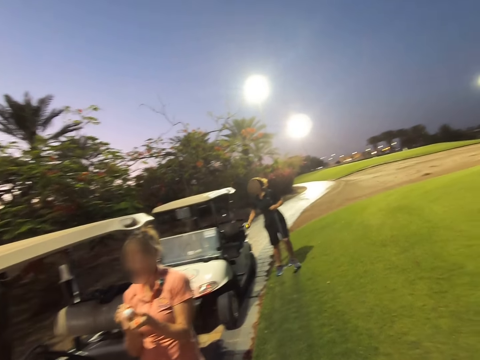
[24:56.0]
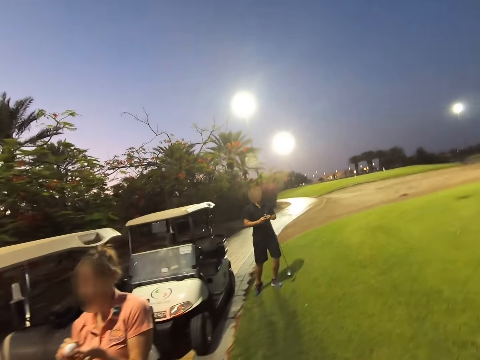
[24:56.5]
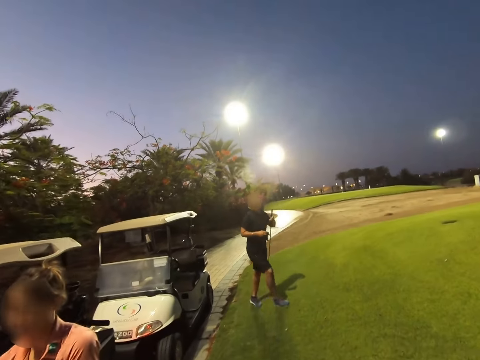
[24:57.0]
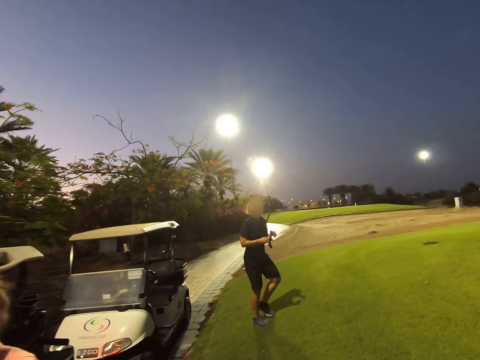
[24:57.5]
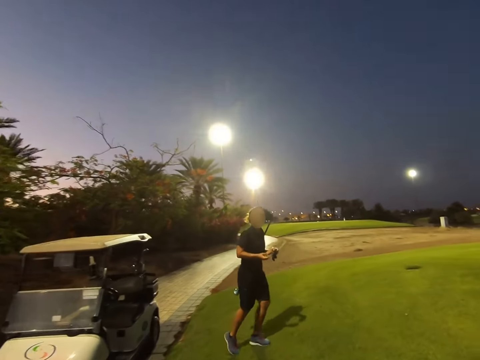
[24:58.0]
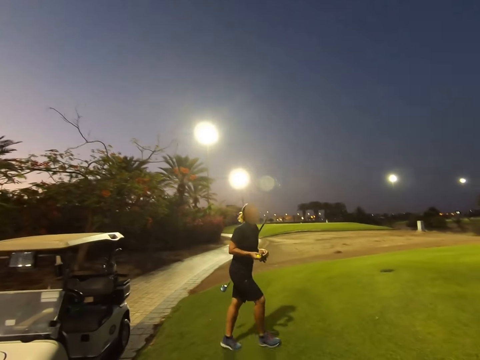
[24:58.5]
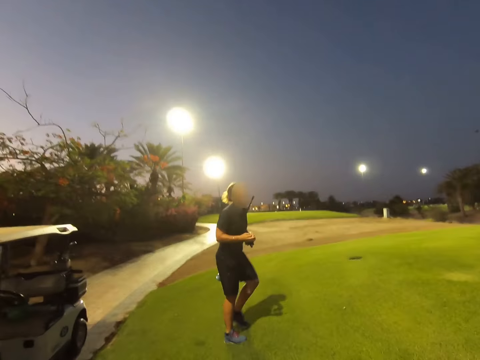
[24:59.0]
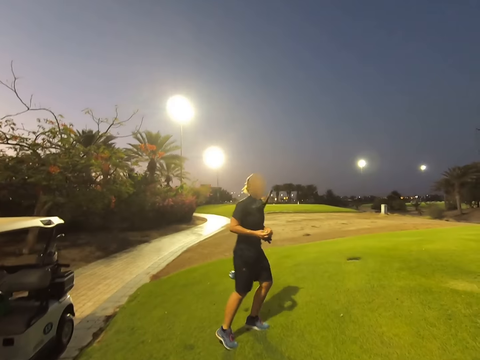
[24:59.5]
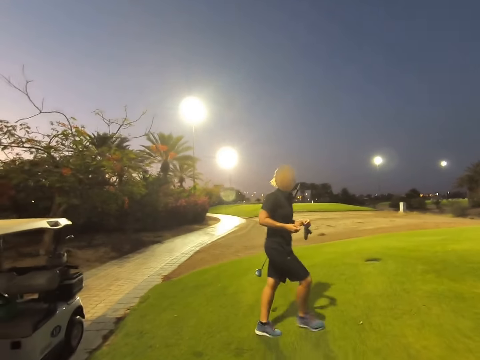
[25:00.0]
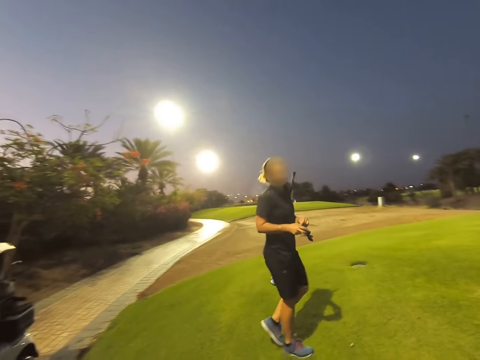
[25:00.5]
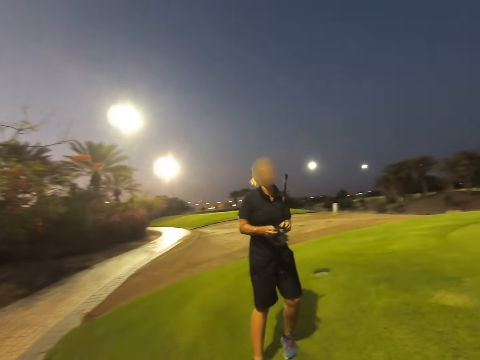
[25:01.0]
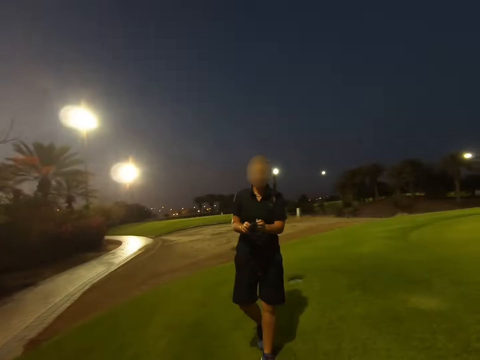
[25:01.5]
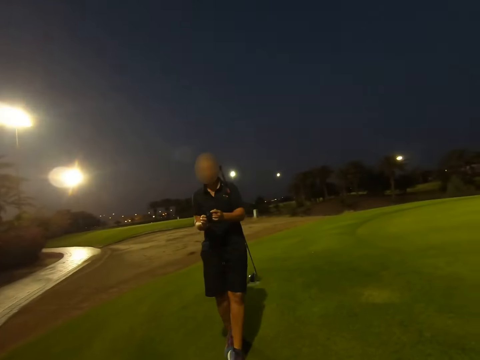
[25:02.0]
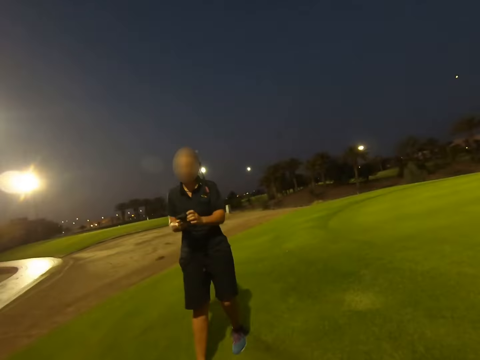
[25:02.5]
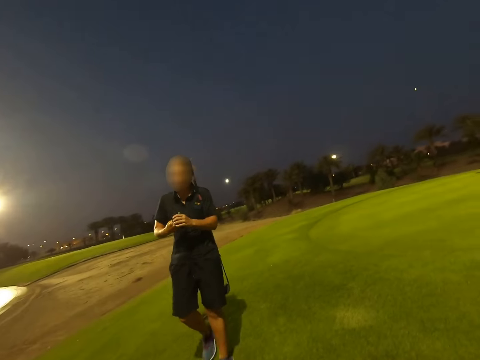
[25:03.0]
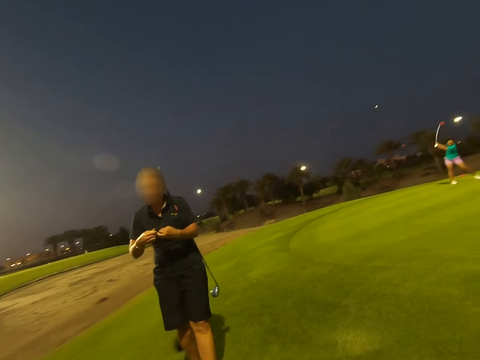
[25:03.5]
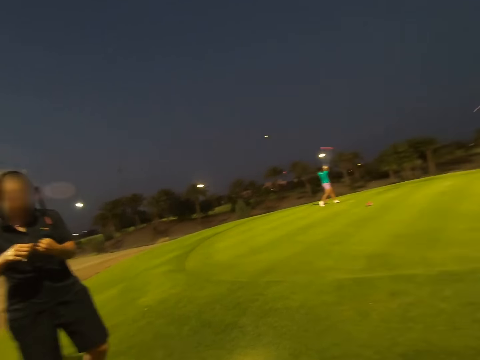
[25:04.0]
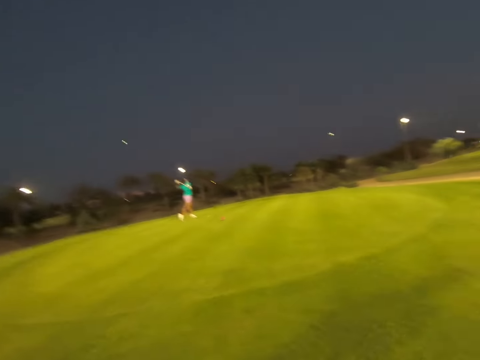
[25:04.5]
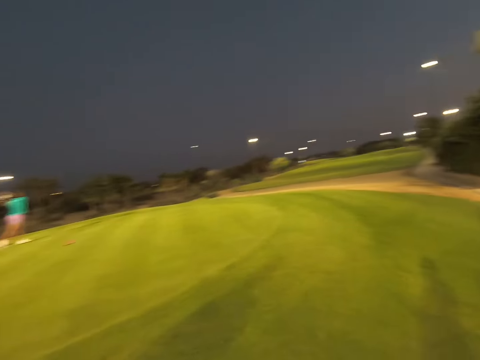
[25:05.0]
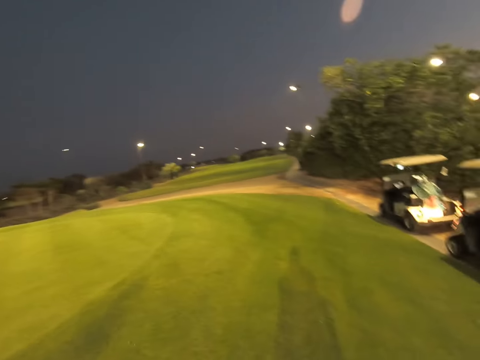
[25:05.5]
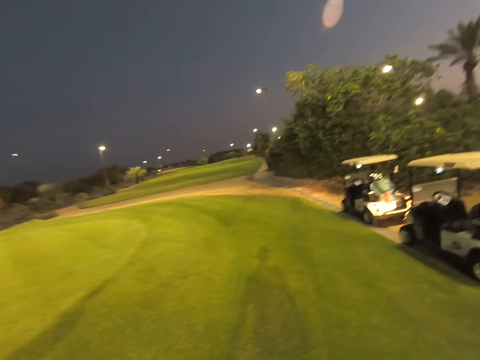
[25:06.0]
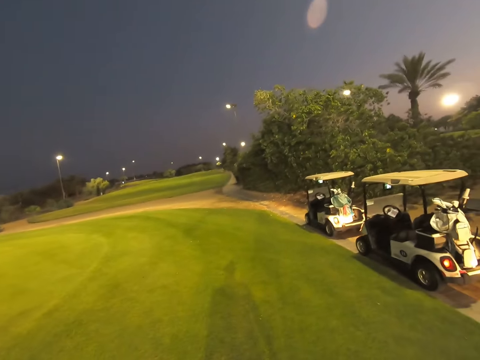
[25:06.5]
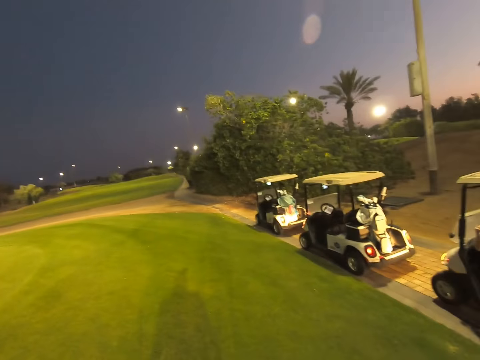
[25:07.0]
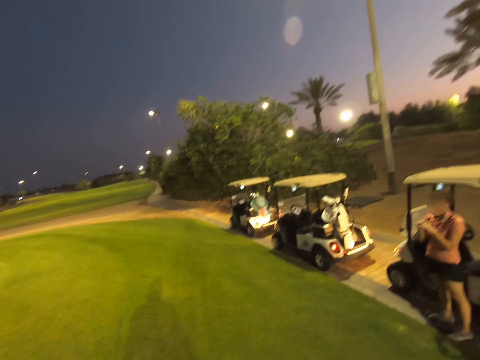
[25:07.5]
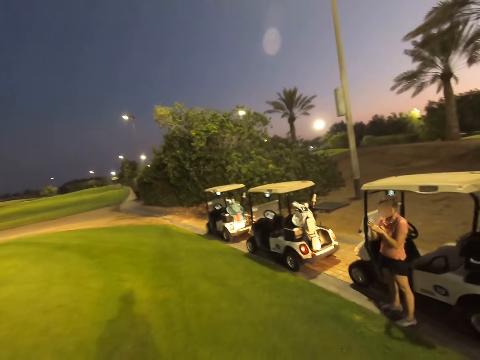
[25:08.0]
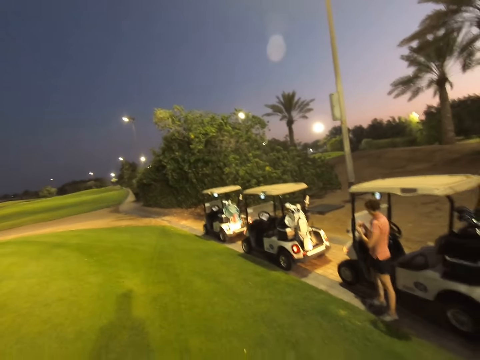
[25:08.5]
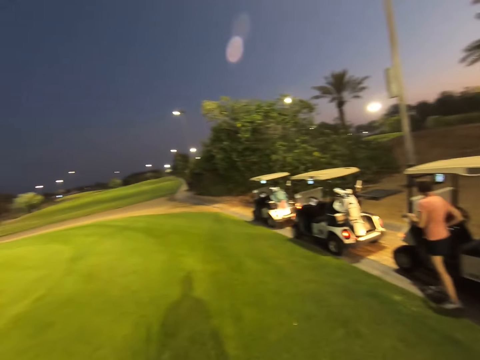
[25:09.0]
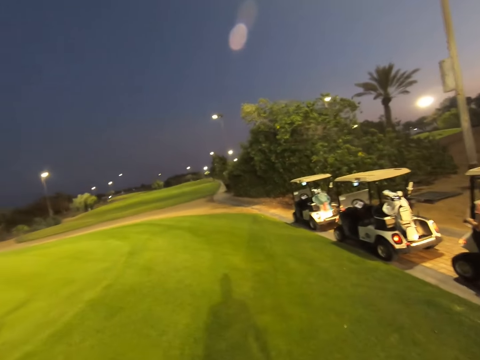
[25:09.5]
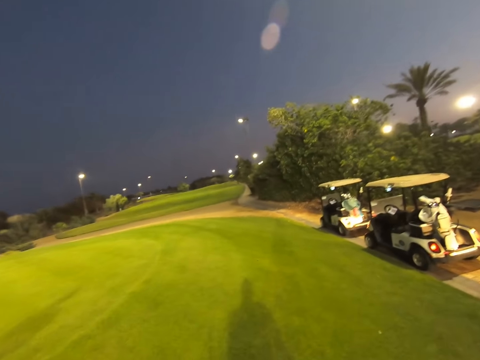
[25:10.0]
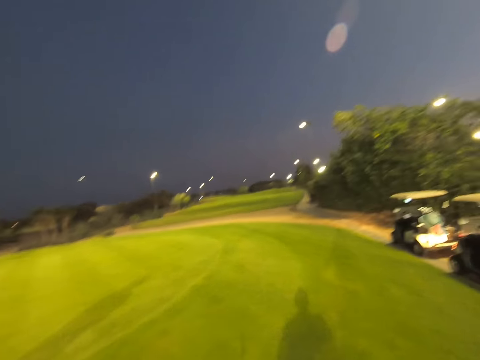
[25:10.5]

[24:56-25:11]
A woman picks something in the car. The woman walks towards the field.

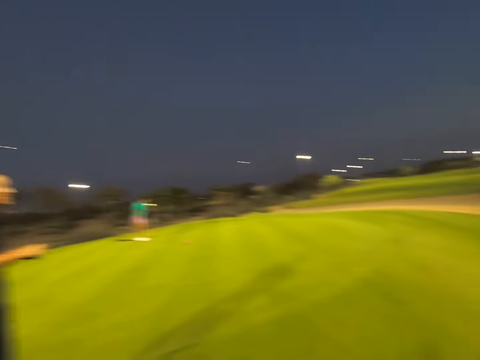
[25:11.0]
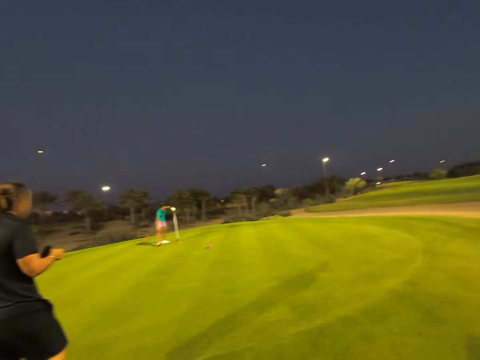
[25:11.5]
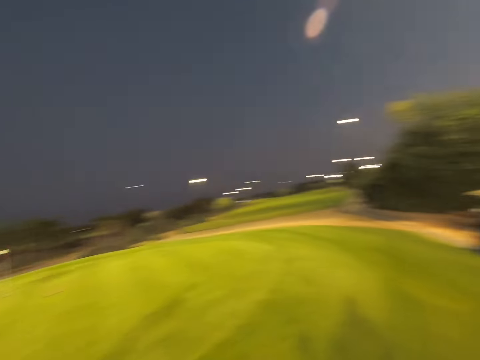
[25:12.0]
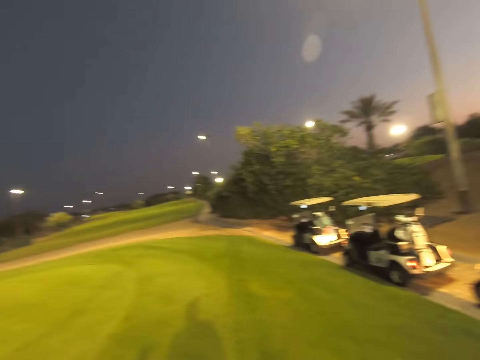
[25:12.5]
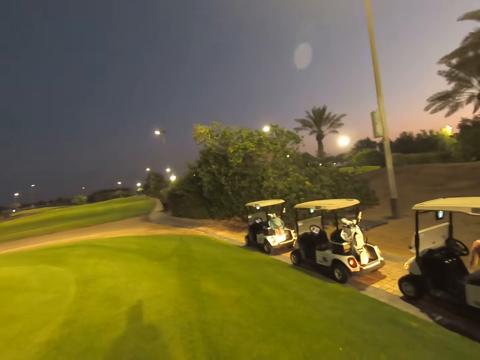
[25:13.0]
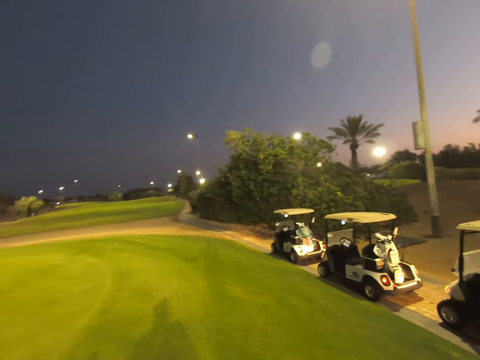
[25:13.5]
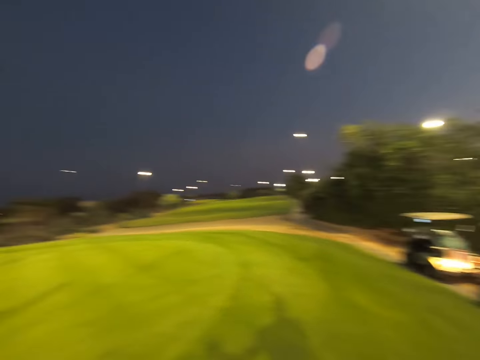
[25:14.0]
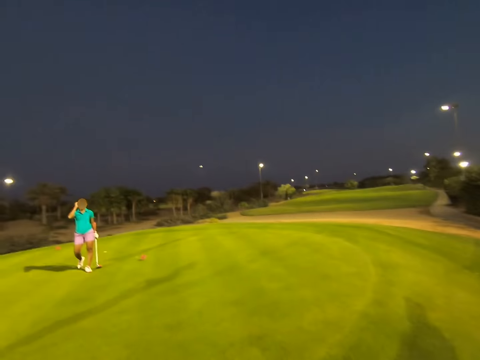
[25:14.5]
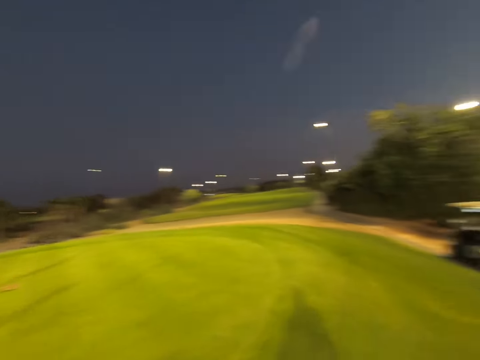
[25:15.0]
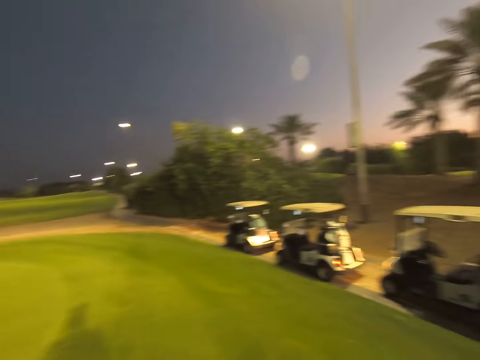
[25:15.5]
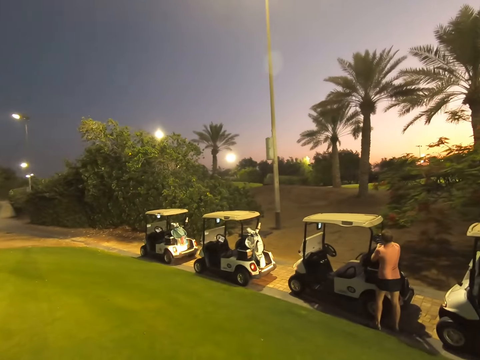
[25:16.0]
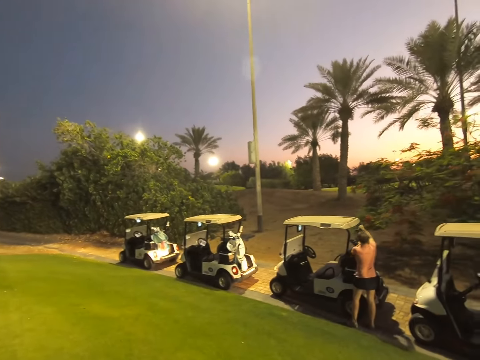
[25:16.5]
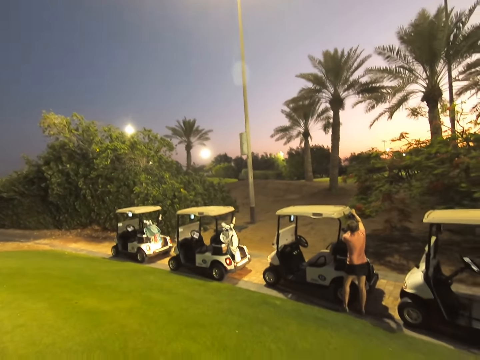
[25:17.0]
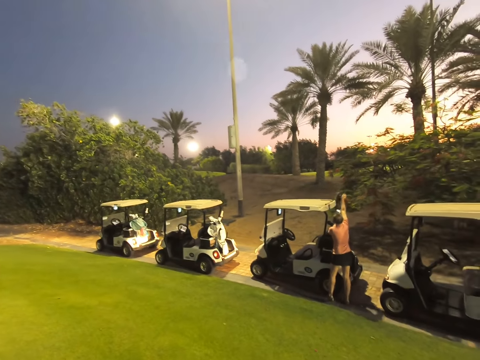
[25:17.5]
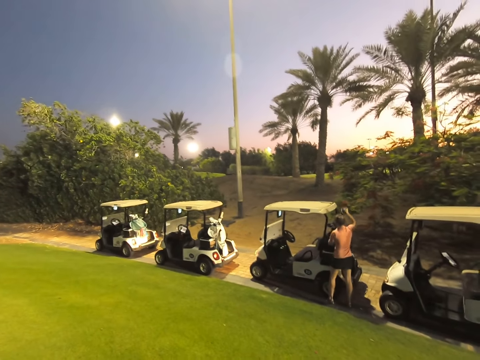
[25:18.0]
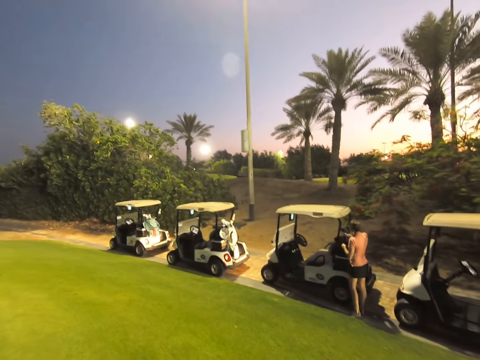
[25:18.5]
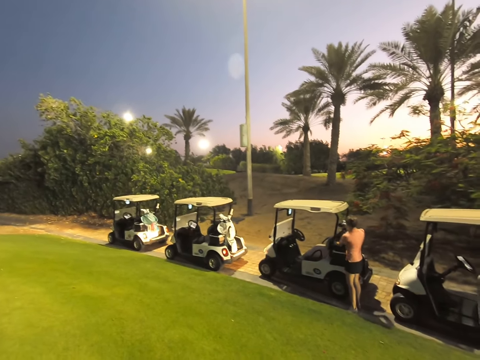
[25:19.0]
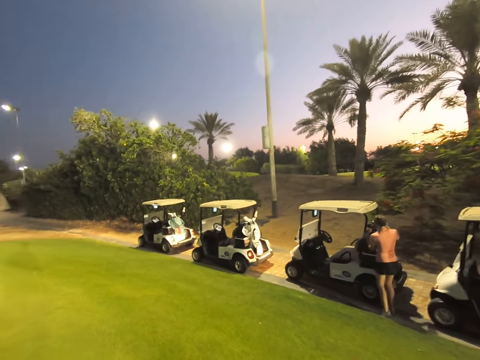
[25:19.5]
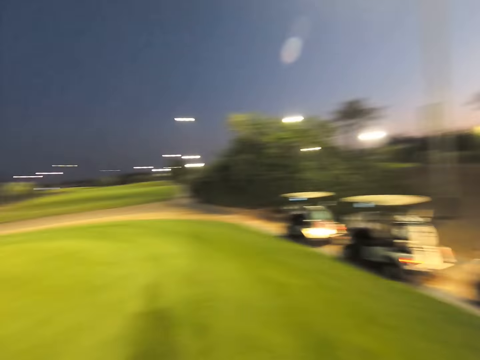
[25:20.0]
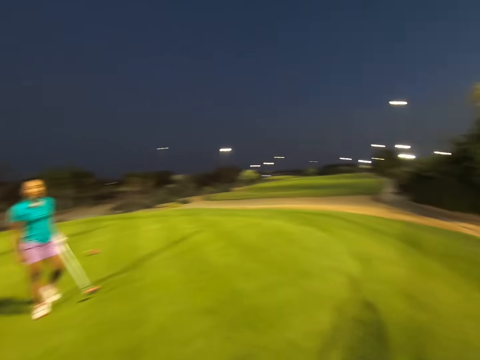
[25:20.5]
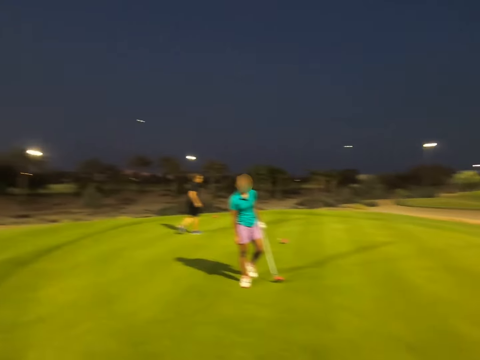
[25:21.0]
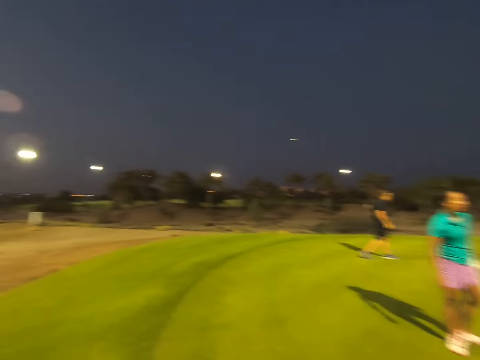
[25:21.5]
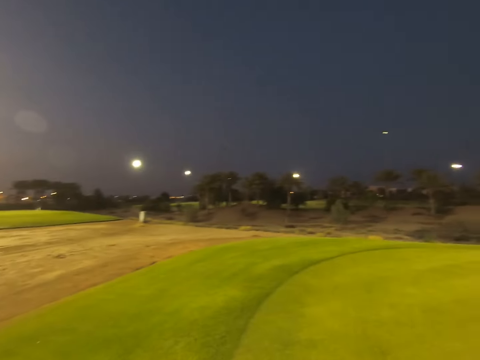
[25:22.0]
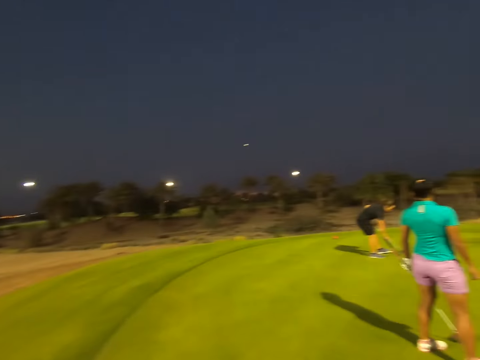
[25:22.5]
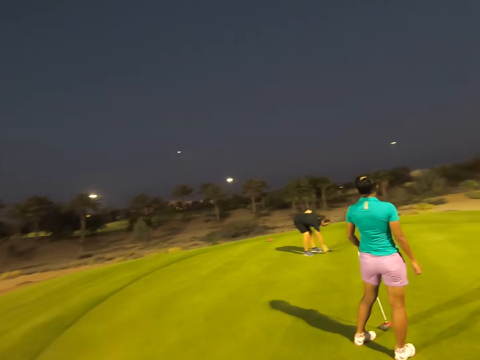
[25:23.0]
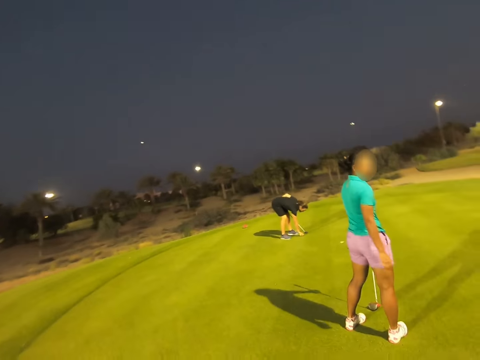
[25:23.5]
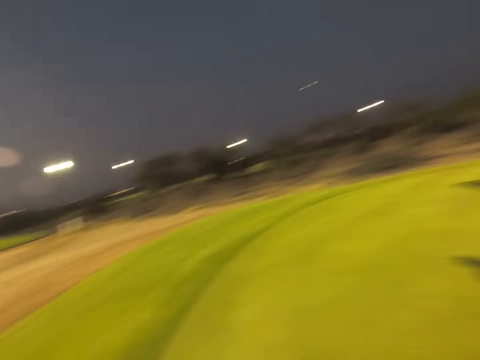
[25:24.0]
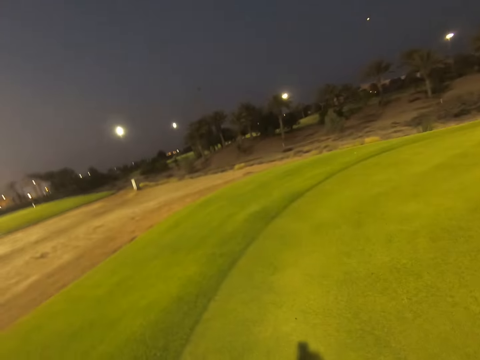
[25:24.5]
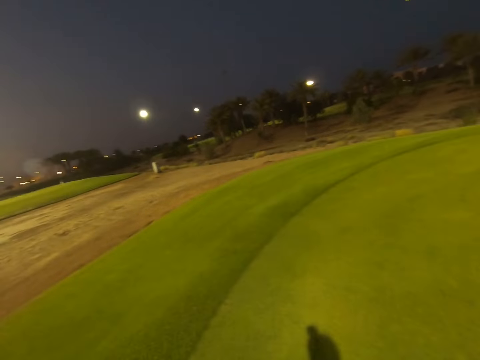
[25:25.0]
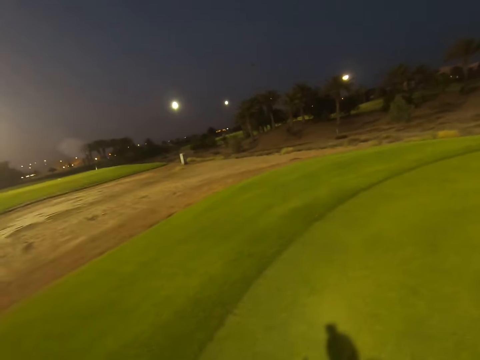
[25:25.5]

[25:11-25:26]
A woman picks a stick from the back of the car. Another woman holds a stick in her left hand.
